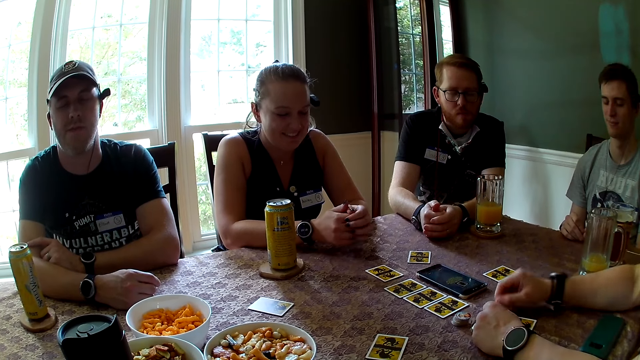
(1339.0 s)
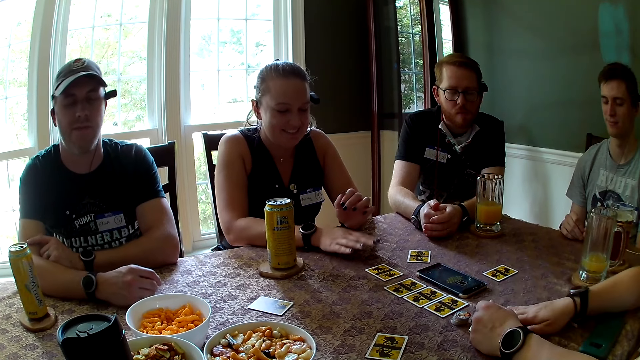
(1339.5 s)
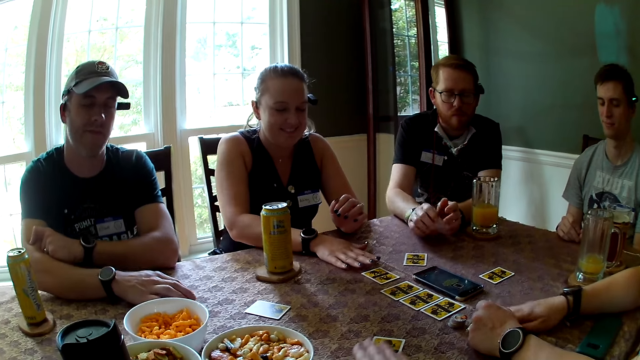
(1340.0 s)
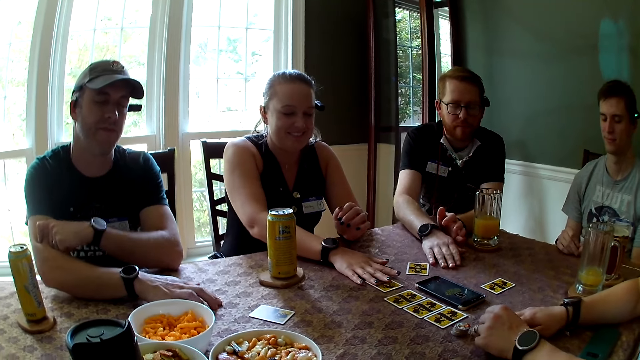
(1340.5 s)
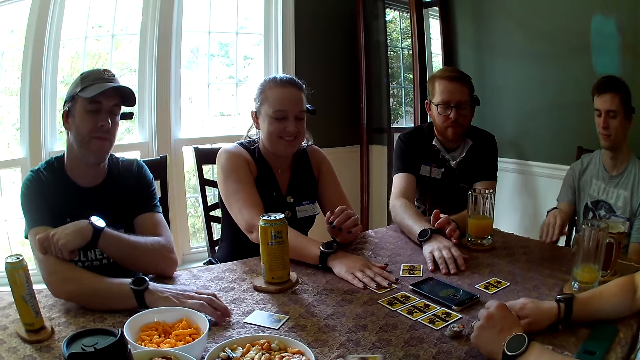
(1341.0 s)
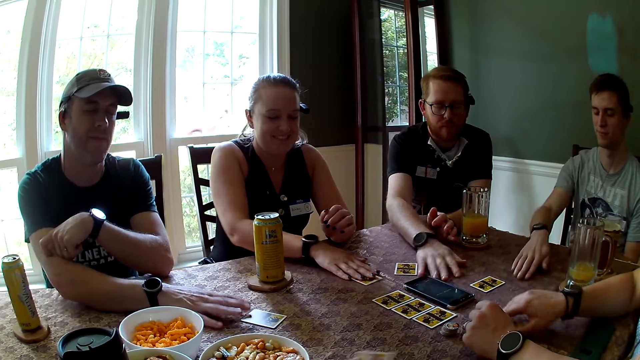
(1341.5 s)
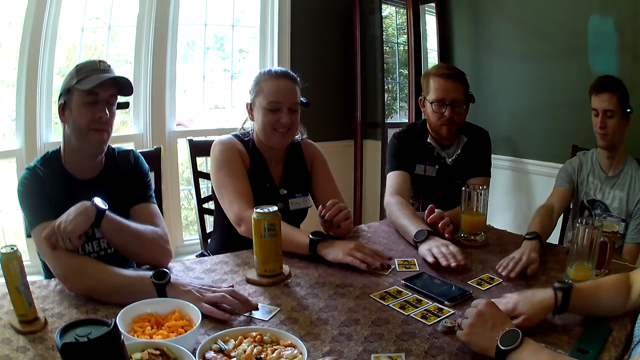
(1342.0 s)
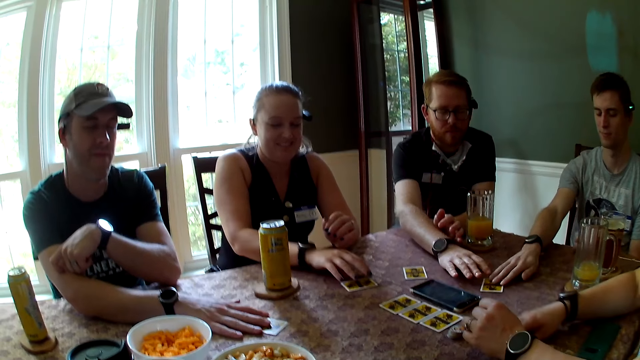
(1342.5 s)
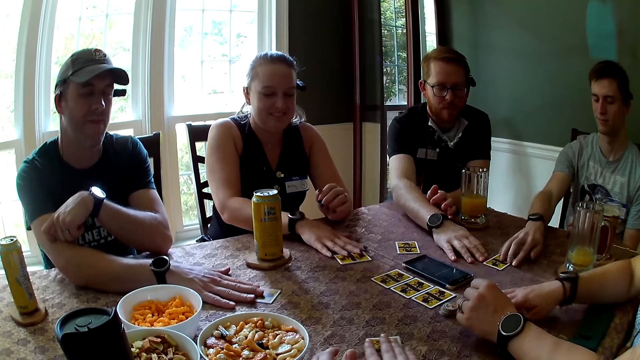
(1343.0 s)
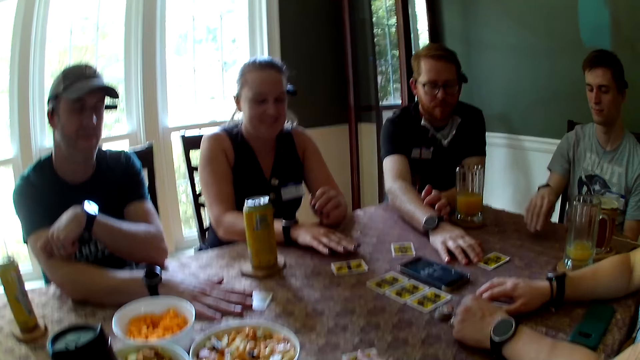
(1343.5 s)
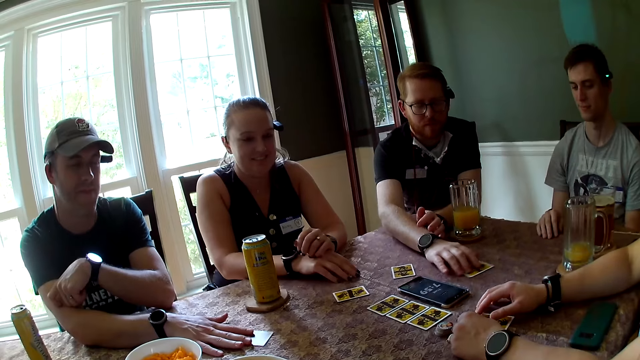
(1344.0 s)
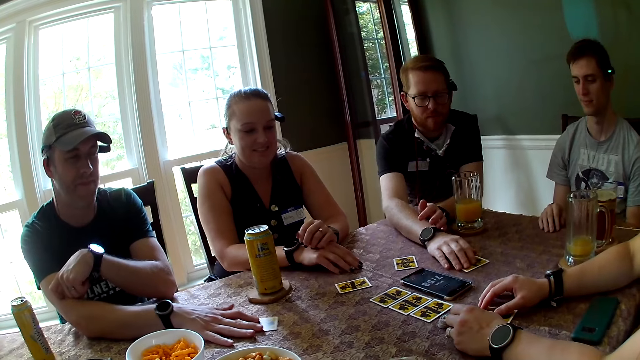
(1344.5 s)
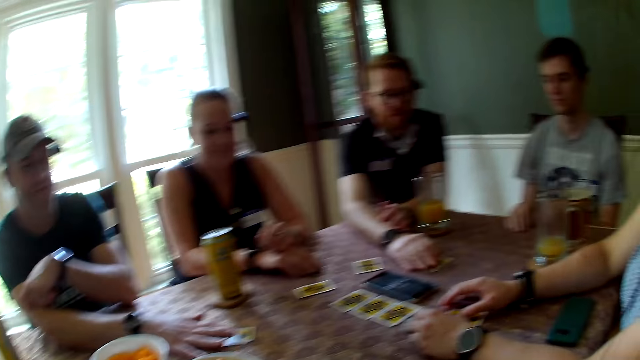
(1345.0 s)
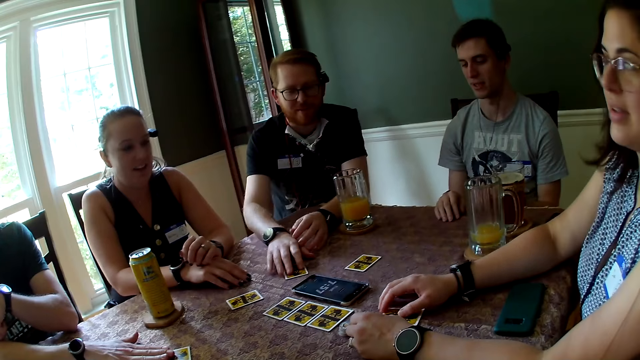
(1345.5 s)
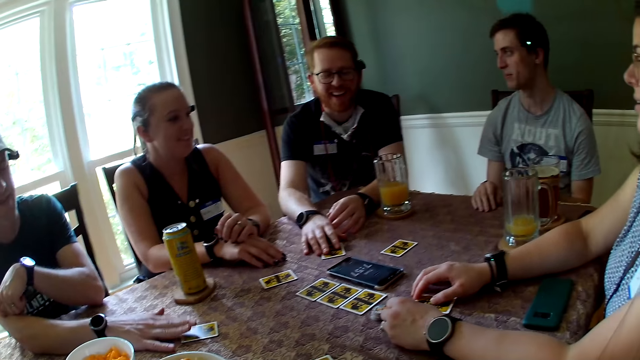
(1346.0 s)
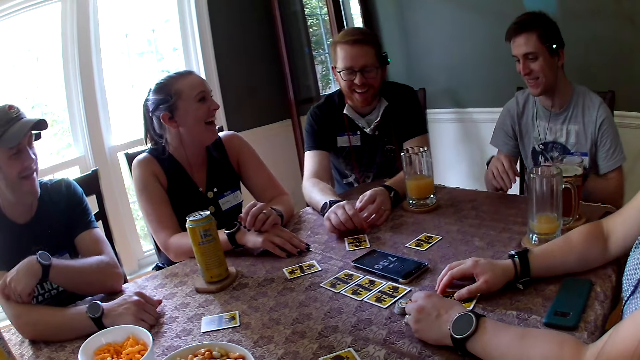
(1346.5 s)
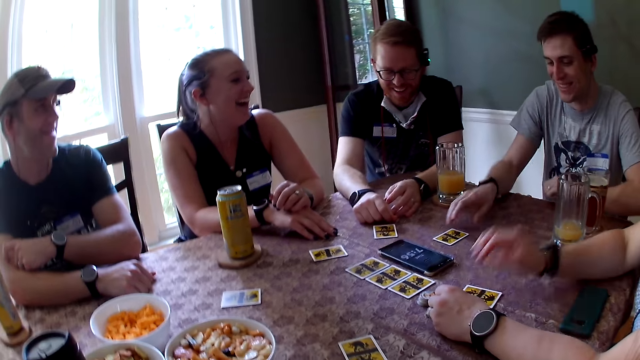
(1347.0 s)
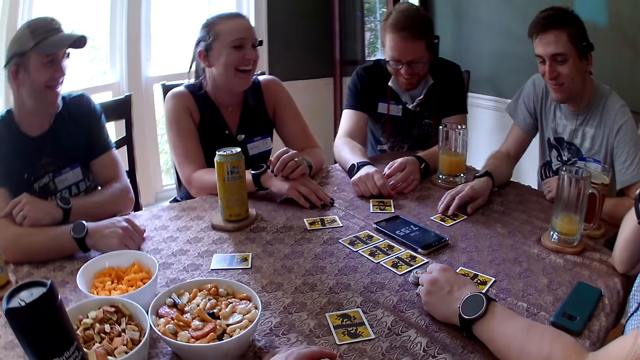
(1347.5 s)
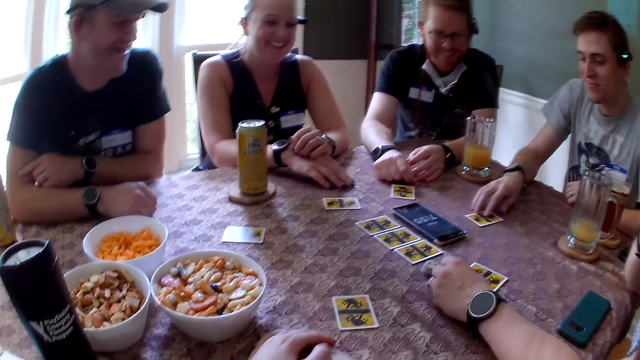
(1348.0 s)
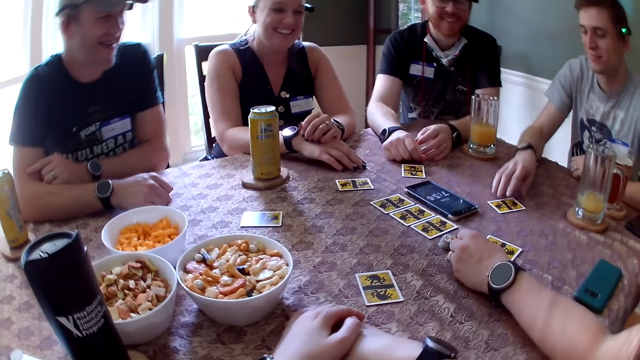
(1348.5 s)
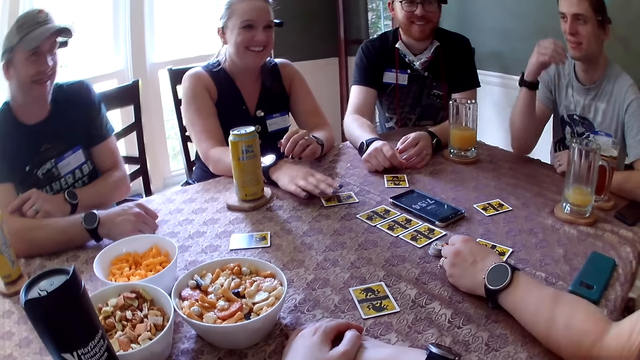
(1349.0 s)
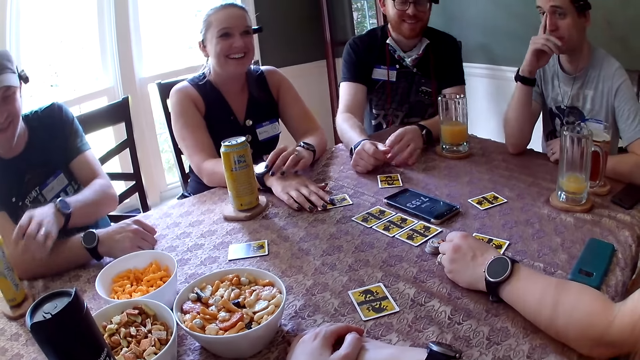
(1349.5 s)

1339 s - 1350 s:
A woman moves a card with her hand. A man moves his hand on the table. The camera wearer moves a card. Another woman holds a card. Another man holds a card. A third man searches for his card with his hand on the table. A third woman moves her cards on the table with her hand. Another woman holds a card. A fourth man moves his hand on the table. The first man moves a card on the table. The fourth man touches a card. Another man holds a card. The first man moves the card on the table. The first woman opens her eyes. The camera wearer makes a sound. The third woman opens her eyes. The first man opens his eyes. The third man moves the fourth man's card with his hand on the table. Another man holds a card. The first man moves the card forward on the table. The first woman speaks to a group of people at the table and smiles to the group of people at the table. The fourth man opens his eyes. The third man laughs. The fourth man laughs. The first man smiles. The fourth man moves the card with his hand. The third woman laughs.

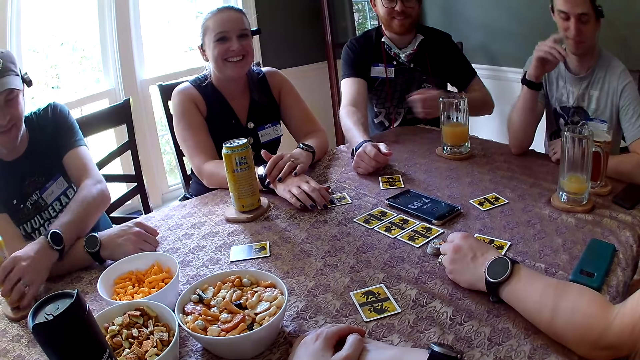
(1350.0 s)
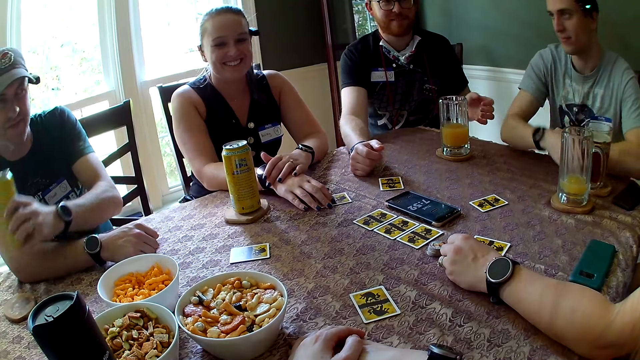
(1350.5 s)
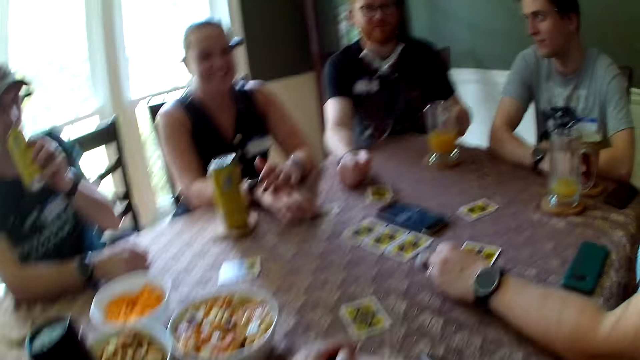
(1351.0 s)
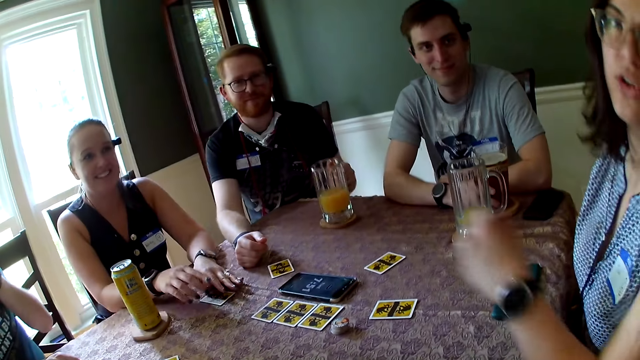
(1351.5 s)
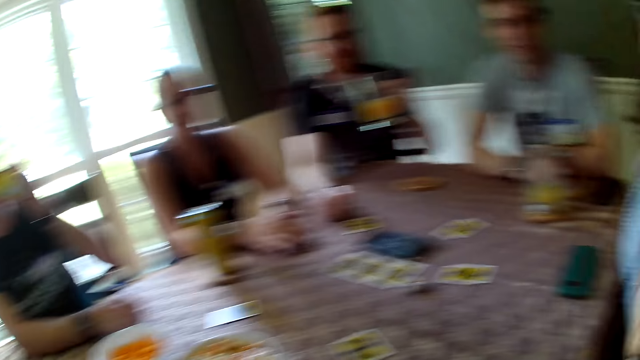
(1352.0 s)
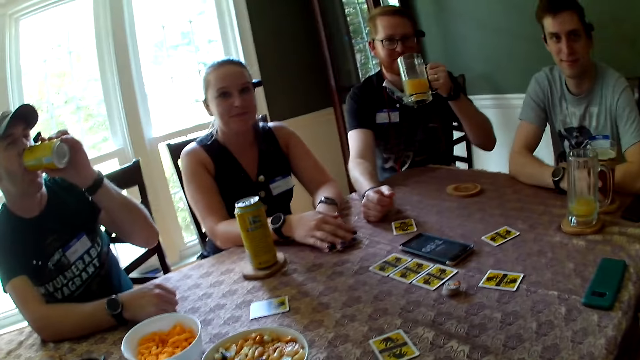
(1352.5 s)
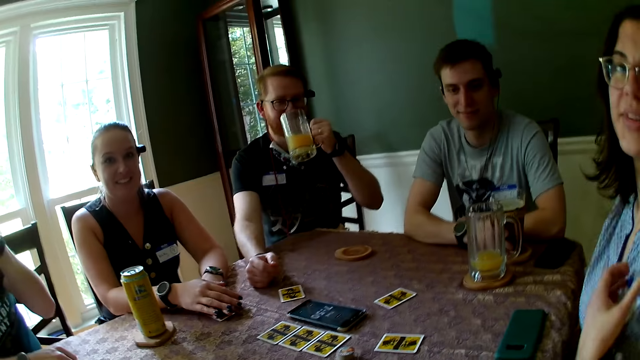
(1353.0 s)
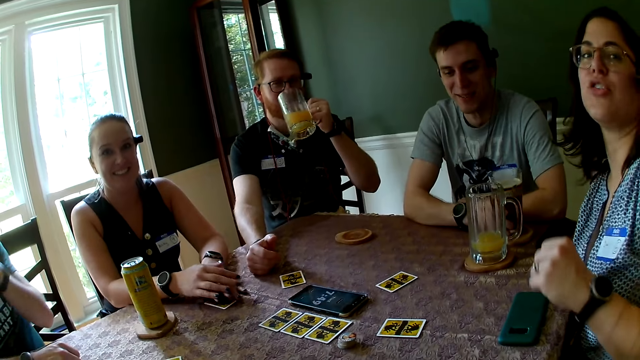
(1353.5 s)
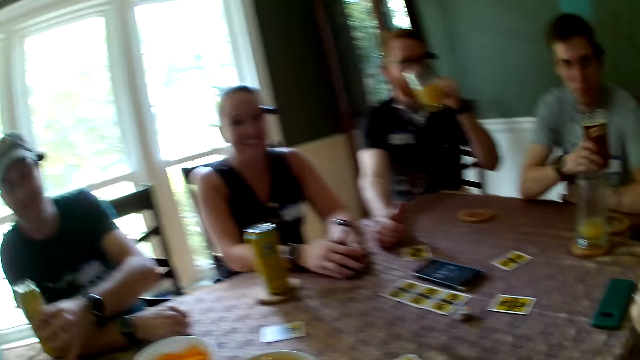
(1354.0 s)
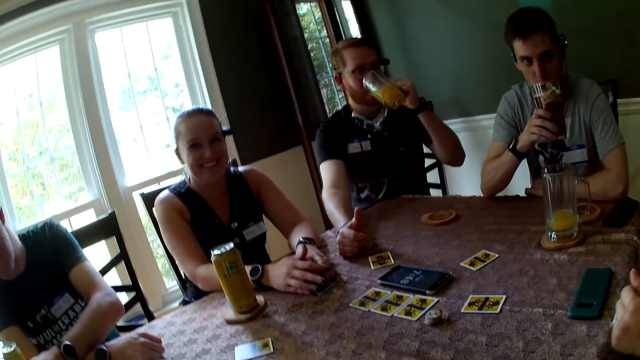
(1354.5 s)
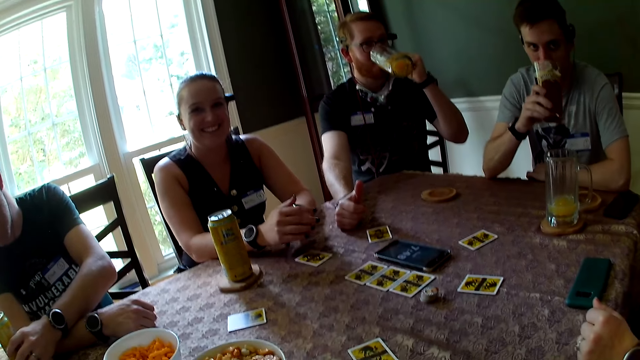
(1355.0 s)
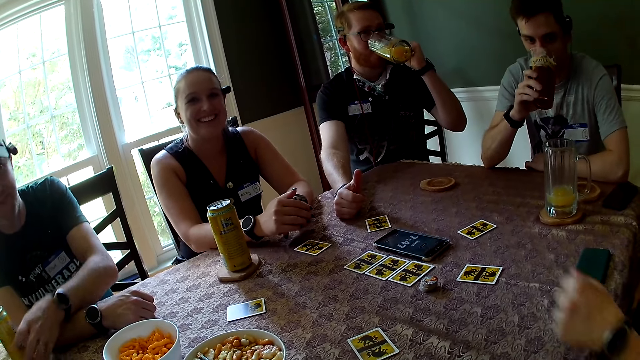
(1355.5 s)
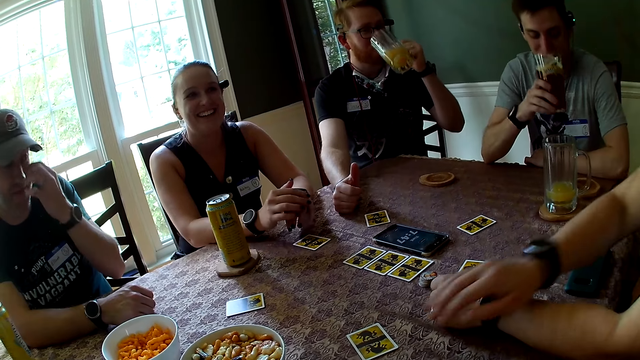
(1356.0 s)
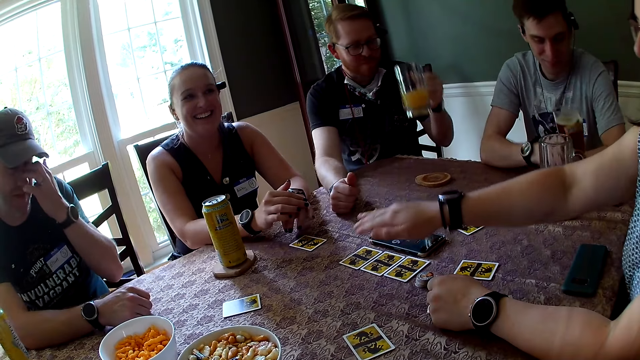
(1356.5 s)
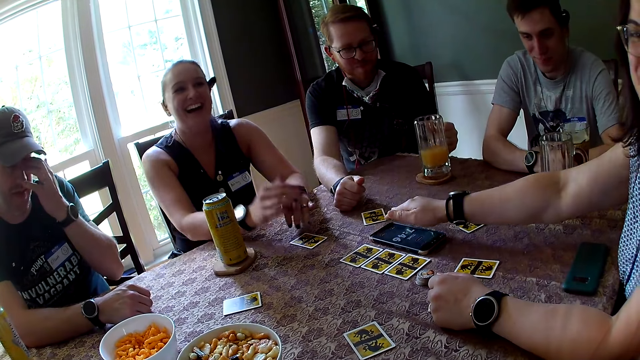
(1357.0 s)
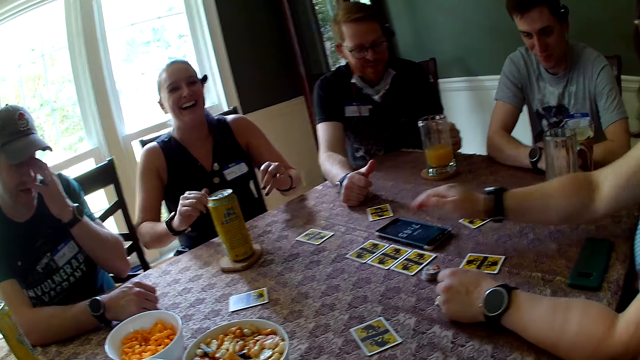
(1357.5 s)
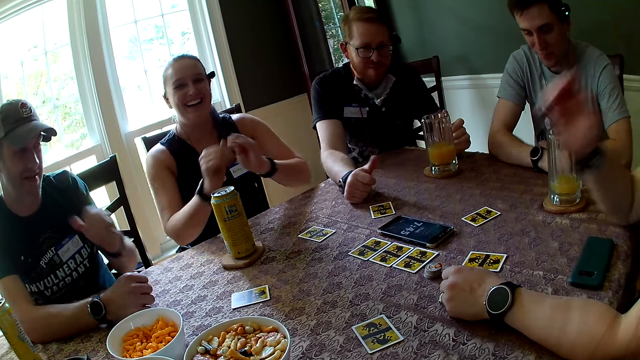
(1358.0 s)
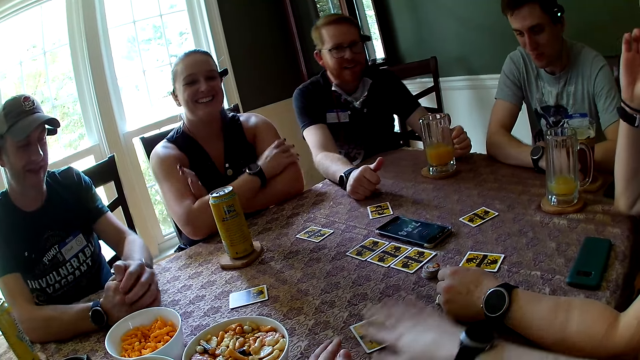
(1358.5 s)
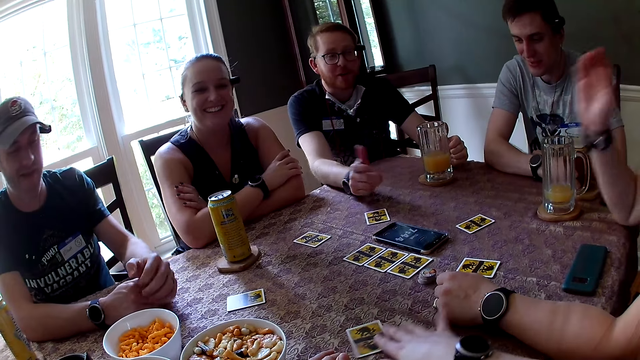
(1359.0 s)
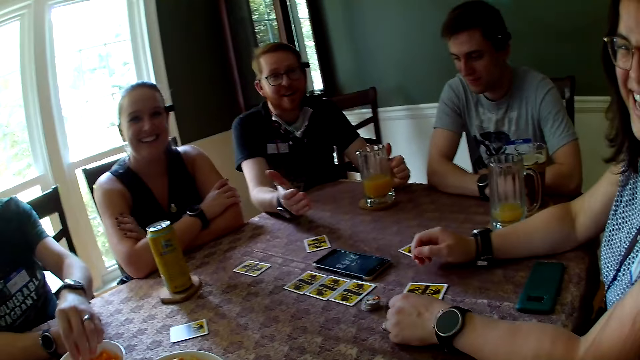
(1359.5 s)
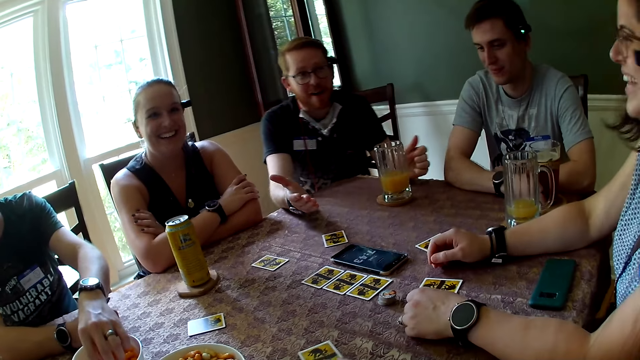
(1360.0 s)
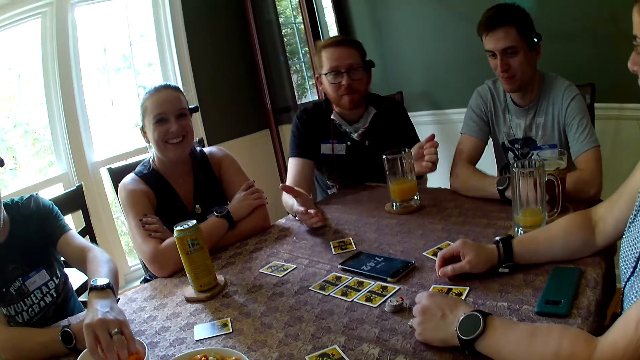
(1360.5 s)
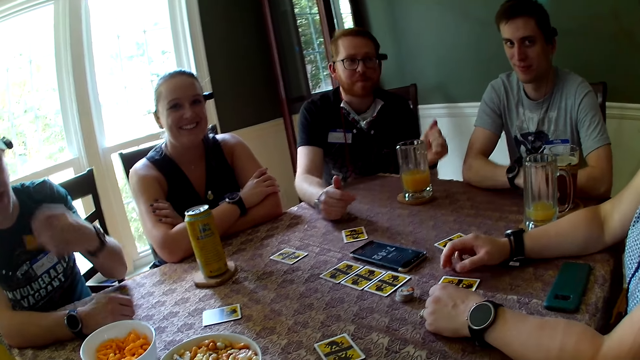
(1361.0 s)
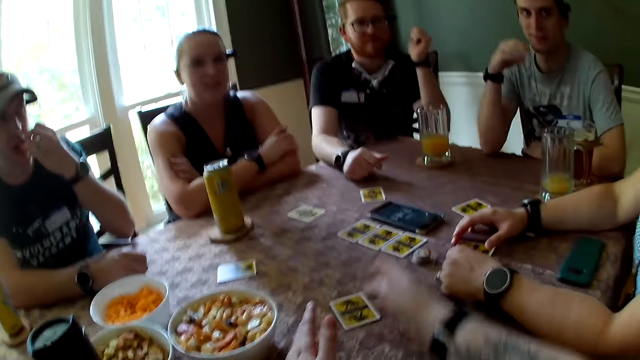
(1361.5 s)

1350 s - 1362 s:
A man carries his juice with his hand from the table. A woman speaks with the camera wearer. The man drinks the juice or beer. Another man carries a cup of juice with his hand and drinks the juice. The camera wearer speaks with groups of people at the table. The woman speaks with the camera wearer. A third man drinks his juice from the cup. The camera wearer speaks with groups of people at the table. The first man drops the juice on the table. The camera wearer looks around. Another woman smiles. The first woman speaks with the camera wearer. The first woman laughs with the camera wearer. The first man touches his face with his hand. The third man drops the cup on the table. The second man drops the cup of juice on the table. The second woman laughs. The second woman folds her arms together. The second man speaks to a group of people at the table. The camera wearer laughs. The first man takes some snacks with his hand from the snack bowl. The first man eats the snacks.
